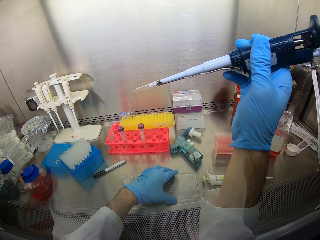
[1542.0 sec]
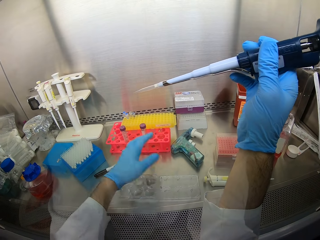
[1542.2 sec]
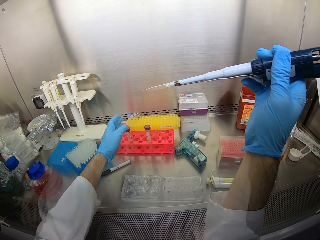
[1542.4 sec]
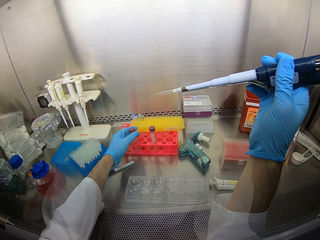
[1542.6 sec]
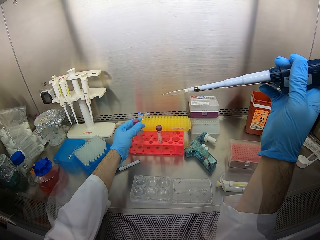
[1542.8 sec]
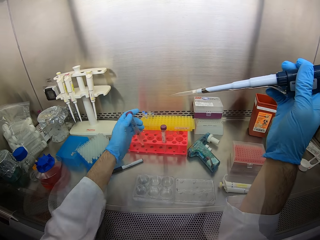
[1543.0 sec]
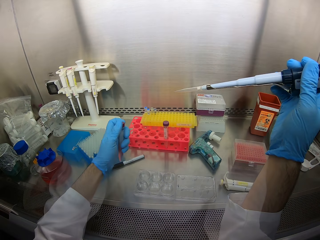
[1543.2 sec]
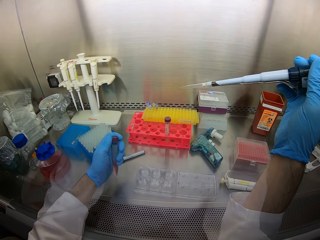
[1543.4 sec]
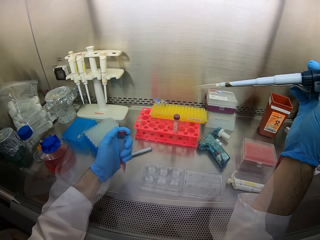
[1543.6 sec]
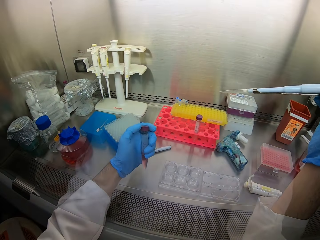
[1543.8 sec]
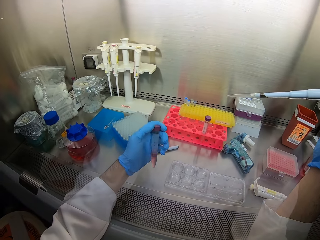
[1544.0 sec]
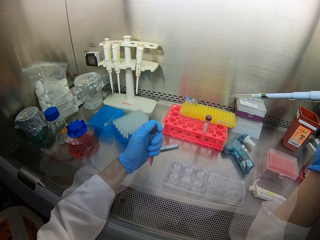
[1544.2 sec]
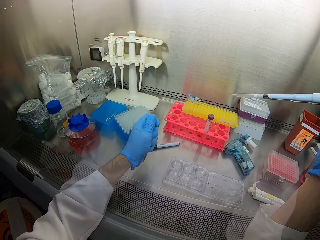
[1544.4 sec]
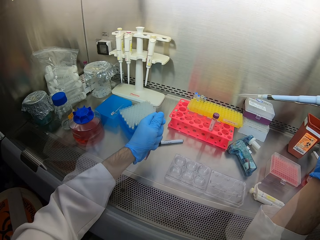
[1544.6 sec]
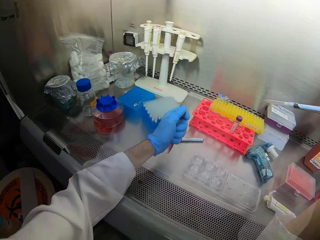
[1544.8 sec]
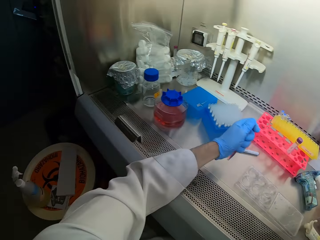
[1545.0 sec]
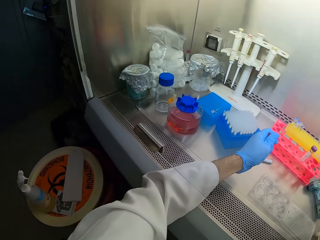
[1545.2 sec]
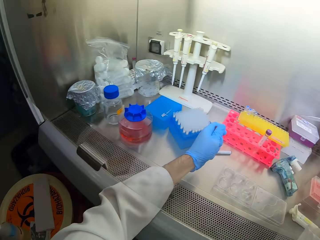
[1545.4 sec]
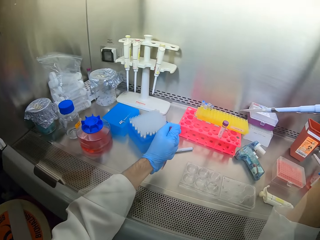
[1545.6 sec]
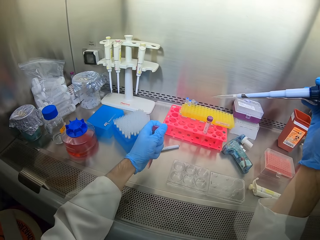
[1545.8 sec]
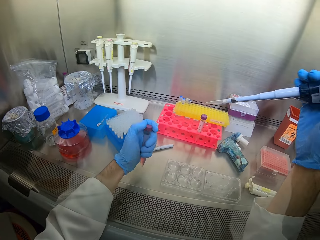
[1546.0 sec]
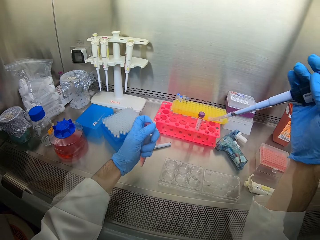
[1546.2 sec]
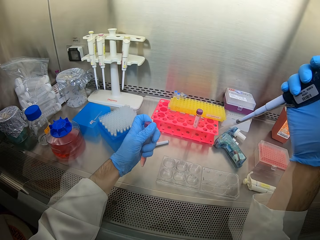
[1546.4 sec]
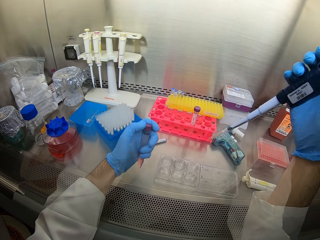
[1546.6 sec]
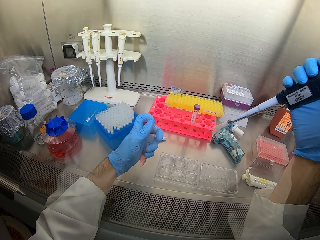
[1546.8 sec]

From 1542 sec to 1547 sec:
The camera wearer picks up a bottle and opens the bottle.

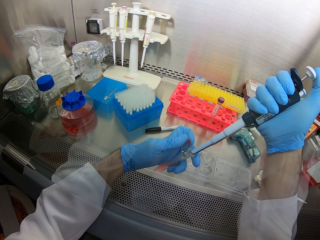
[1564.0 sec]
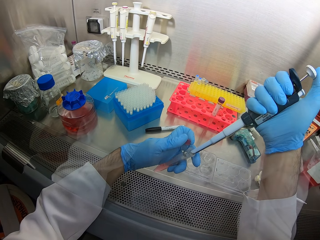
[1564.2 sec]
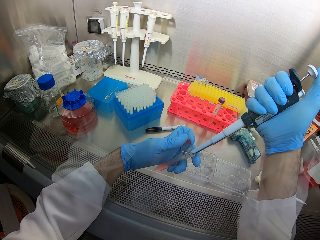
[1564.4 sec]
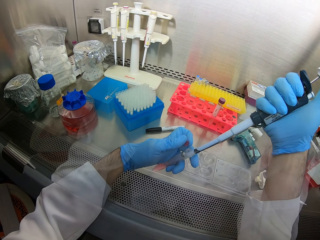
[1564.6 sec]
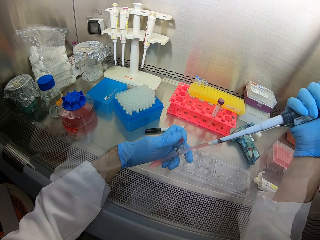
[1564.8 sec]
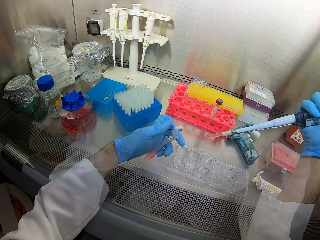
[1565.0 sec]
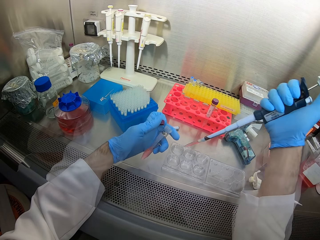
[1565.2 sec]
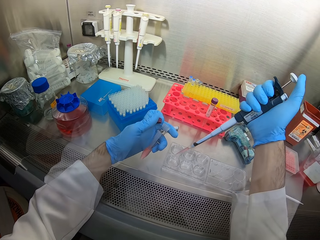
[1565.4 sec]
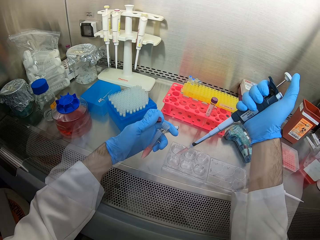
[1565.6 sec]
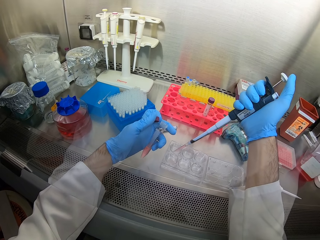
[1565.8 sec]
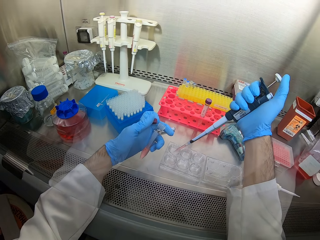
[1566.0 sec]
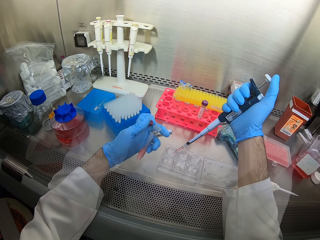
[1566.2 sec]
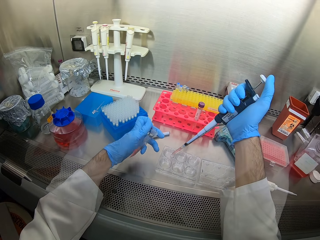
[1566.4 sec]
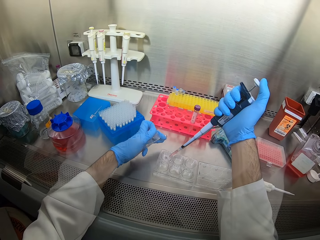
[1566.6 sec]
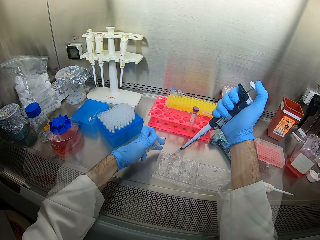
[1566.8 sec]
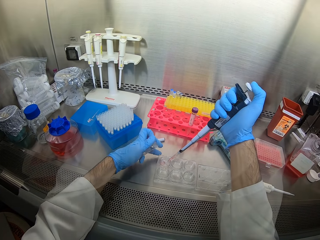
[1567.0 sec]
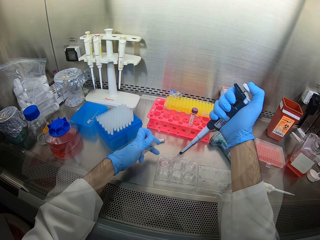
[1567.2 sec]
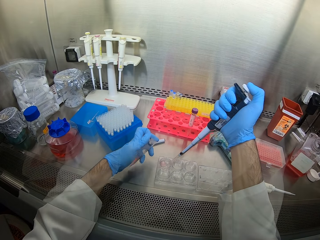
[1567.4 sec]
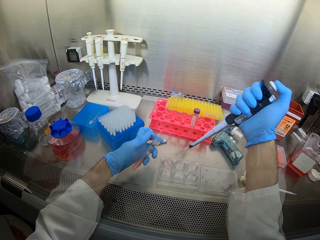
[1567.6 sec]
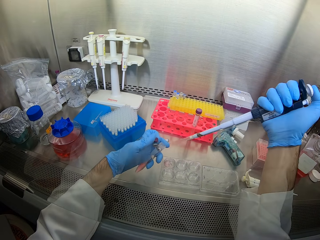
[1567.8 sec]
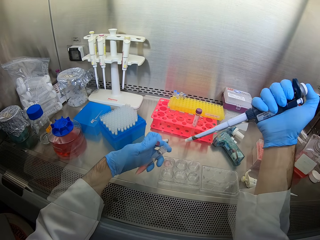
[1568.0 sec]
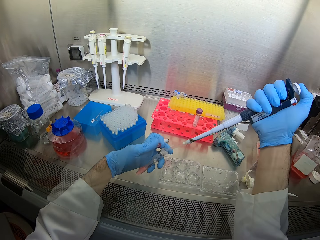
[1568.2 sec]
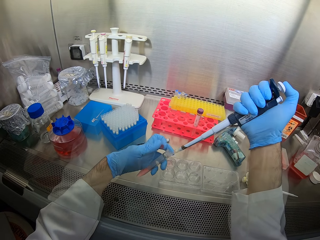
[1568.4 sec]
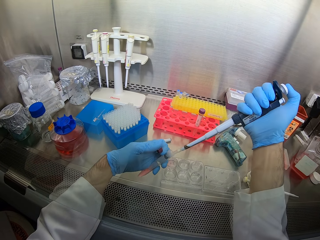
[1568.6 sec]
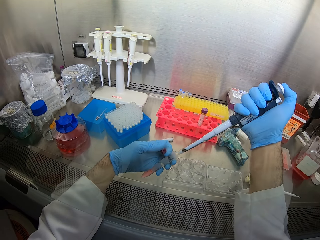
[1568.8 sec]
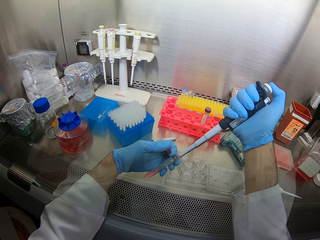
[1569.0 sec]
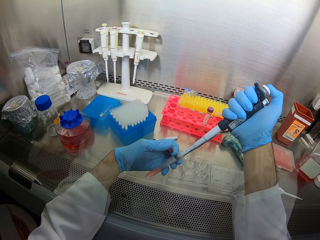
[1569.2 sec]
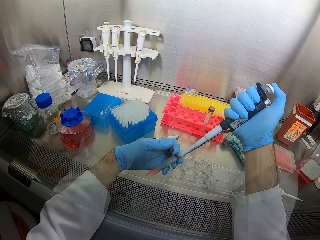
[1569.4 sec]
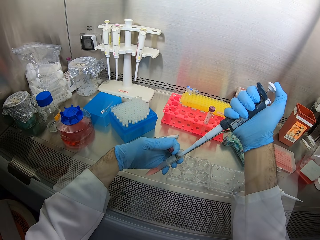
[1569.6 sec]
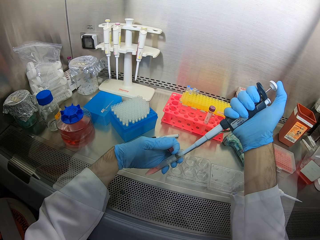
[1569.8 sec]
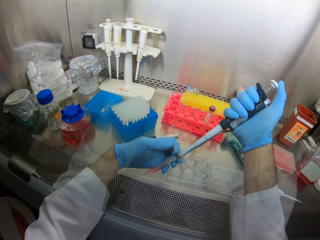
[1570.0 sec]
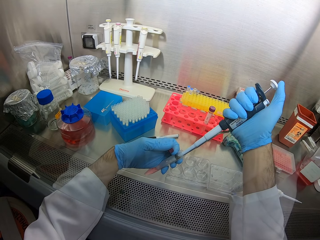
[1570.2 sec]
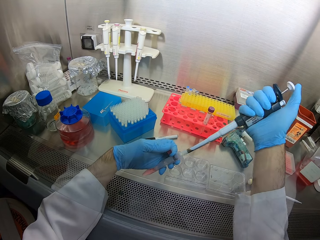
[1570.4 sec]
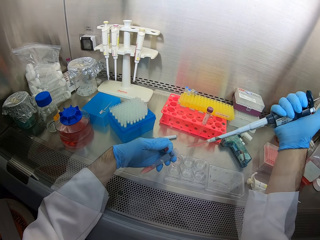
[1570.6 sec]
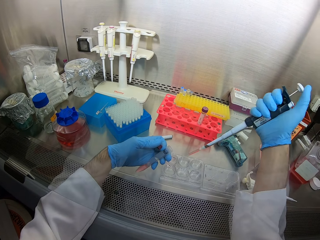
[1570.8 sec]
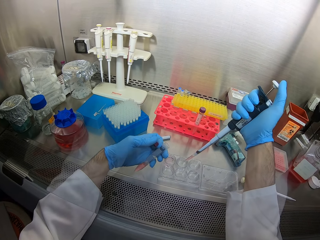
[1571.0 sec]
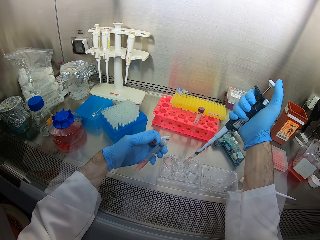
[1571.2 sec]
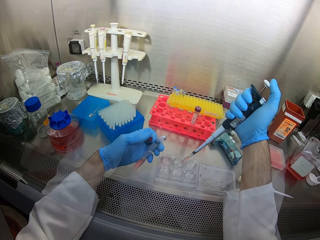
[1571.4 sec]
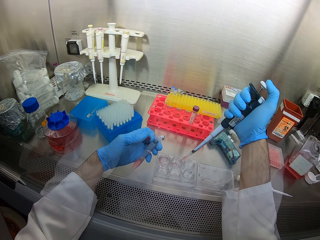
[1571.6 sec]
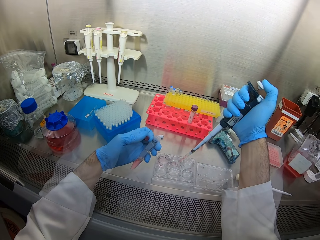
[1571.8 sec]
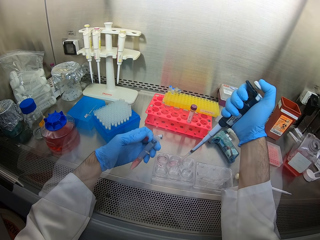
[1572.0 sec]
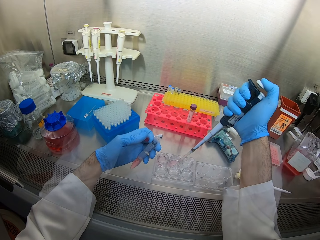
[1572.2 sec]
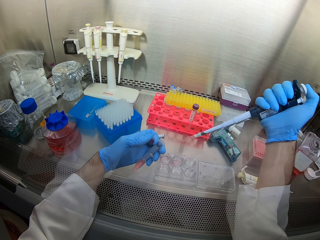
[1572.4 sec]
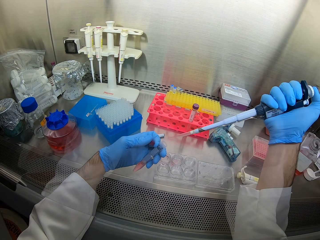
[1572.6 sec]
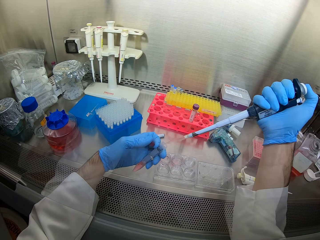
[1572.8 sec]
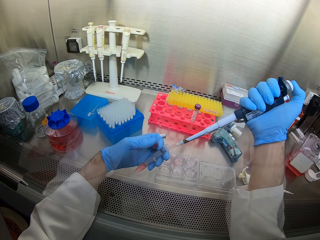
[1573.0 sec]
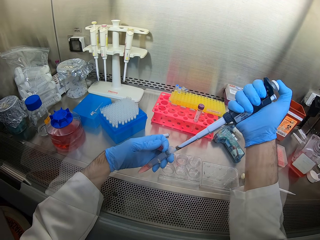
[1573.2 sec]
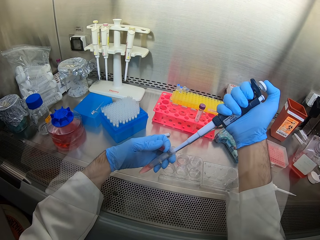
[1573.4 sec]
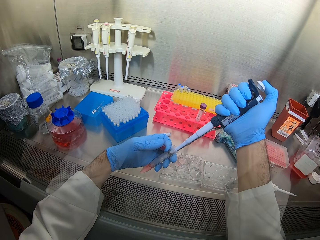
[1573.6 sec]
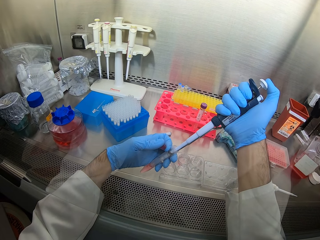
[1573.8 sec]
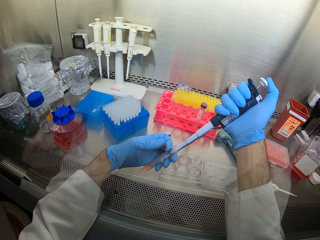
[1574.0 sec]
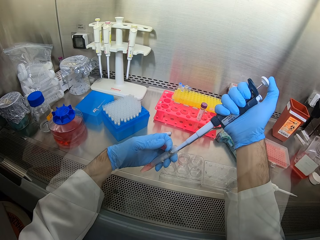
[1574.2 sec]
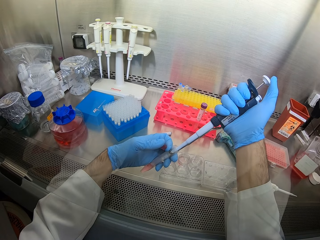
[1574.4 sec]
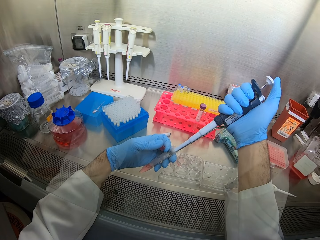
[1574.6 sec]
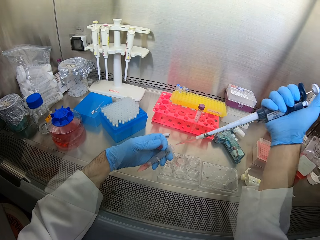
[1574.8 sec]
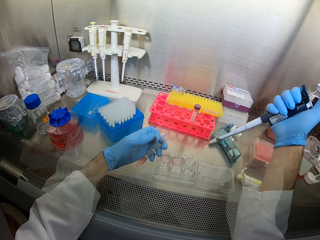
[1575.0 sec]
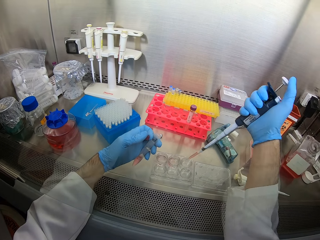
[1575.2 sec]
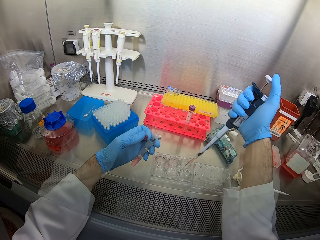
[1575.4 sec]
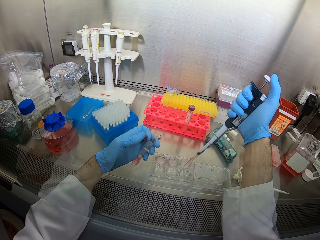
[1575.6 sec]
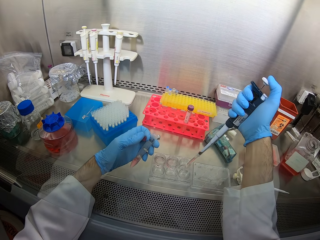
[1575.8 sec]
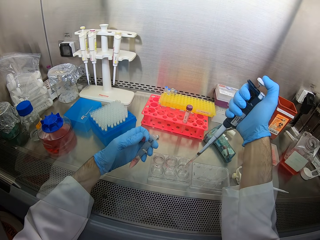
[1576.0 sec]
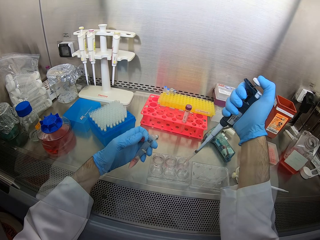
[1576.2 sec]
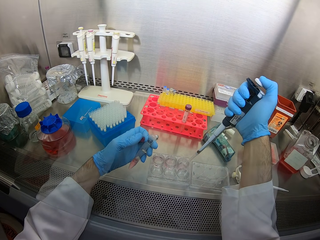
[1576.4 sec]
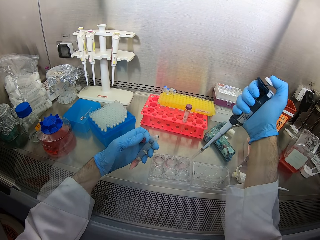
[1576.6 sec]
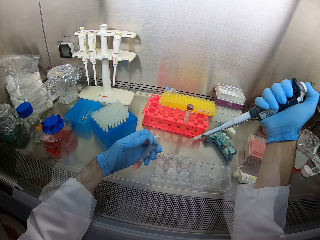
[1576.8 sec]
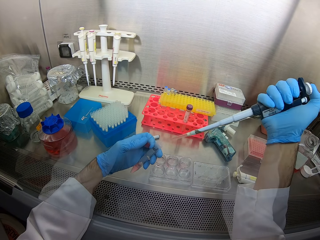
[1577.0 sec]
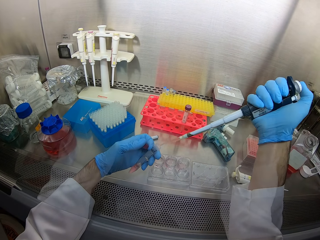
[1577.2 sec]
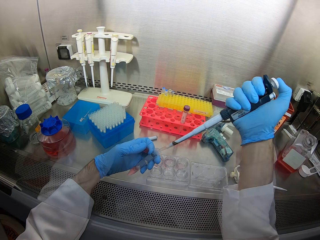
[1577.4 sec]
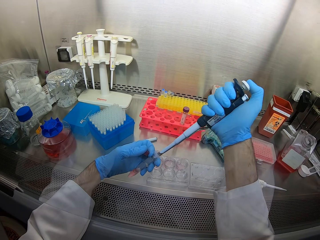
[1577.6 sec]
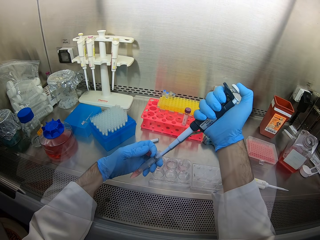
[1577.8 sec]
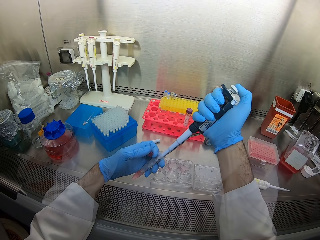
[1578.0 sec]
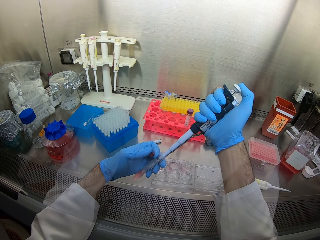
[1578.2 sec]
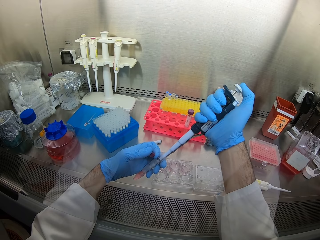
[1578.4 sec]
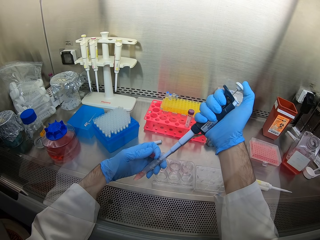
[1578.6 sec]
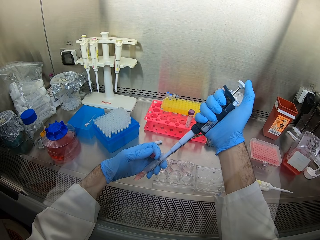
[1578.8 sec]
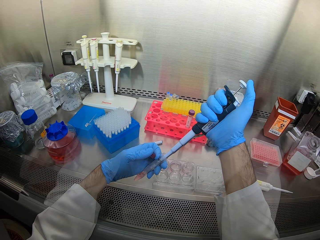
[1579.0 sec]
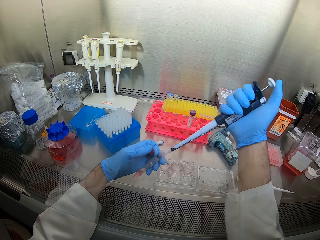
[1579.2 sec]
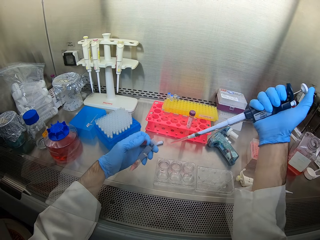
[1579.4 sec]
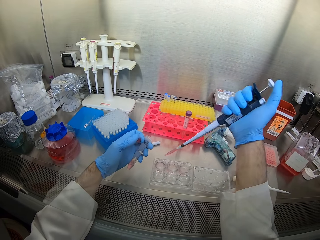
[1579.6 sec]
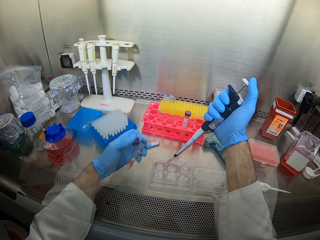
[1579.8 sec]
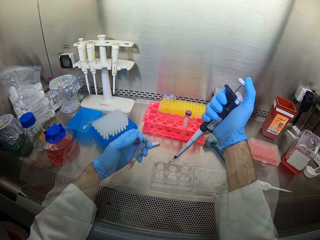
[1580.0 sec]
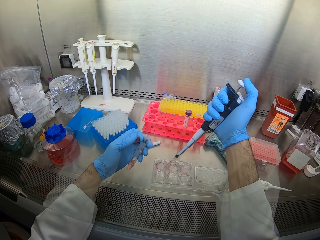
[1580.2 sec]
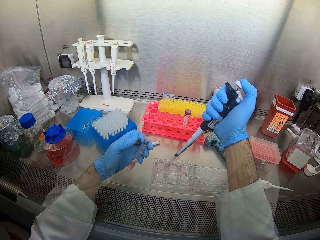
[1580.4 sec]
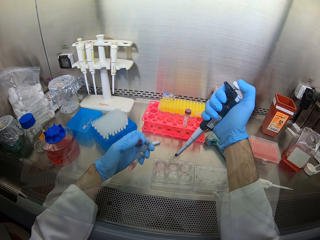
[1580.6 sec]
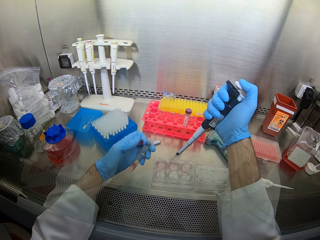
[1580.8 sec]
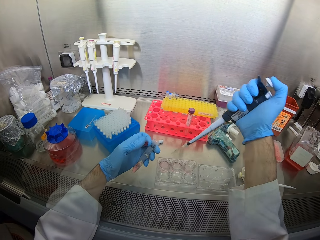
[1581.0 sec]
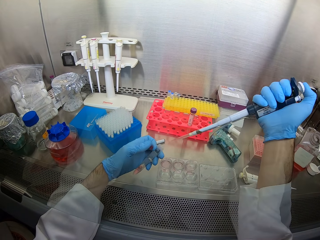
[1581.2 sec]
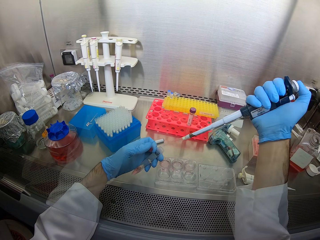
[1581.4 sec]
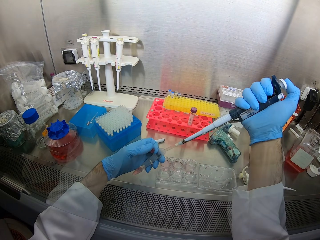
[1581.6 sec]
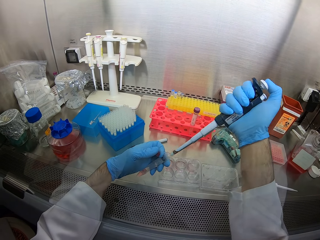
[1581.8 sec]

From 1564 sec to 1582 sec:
The camera wearer moves a tool from a bottle. They pour liquid in a container. They insert the tool in the bottle. They scoop liquid from the bottle. They remove the tool from the bottle. They pour liquid in the container. They insert the tool in the bottle. They scoop liquid from the bottle. They remove the tool from the bottle. They pour liquid to the container. They insert the tool in the bottle. They scoop liquid from the bottle. They remove the tool from the bottle. They pour liquid to the container.
